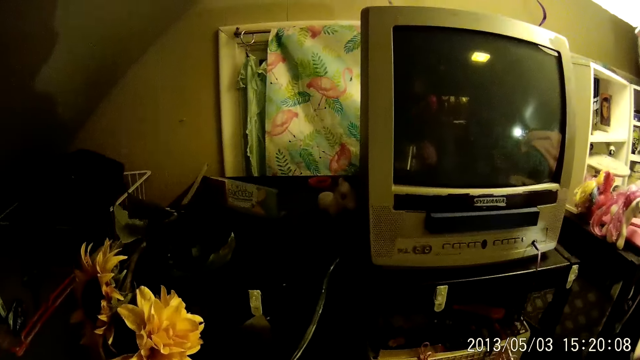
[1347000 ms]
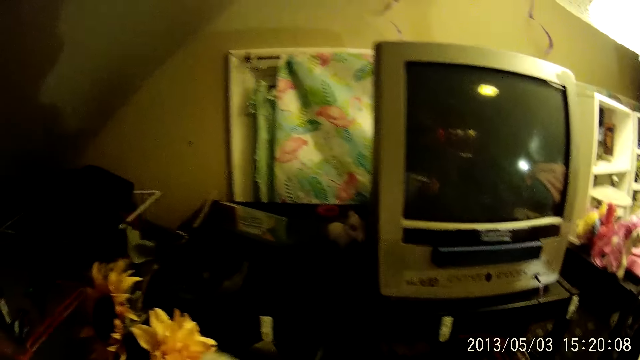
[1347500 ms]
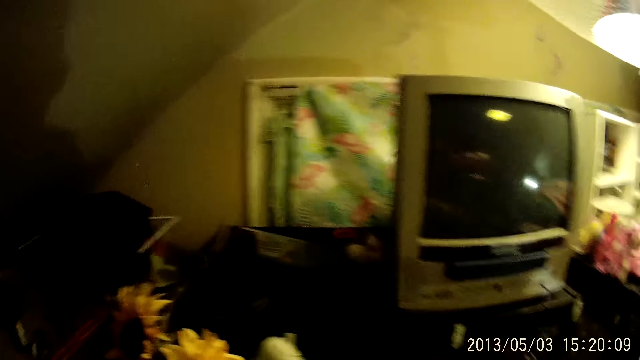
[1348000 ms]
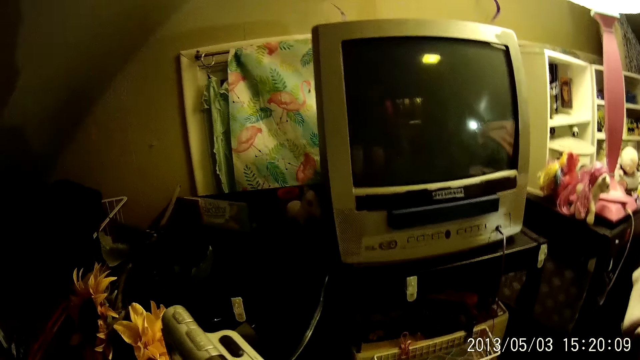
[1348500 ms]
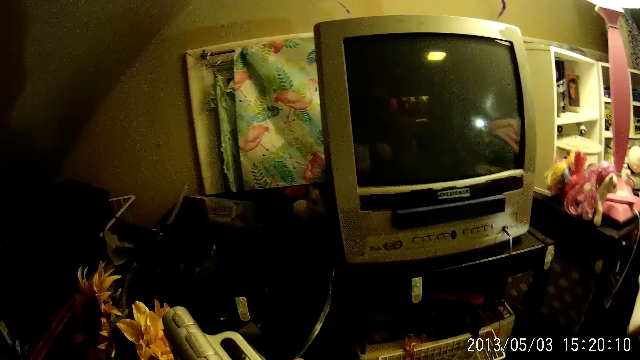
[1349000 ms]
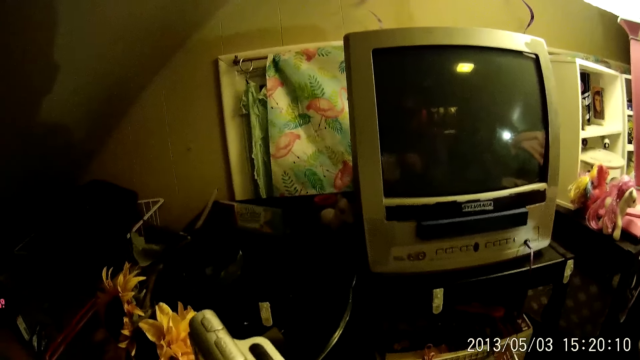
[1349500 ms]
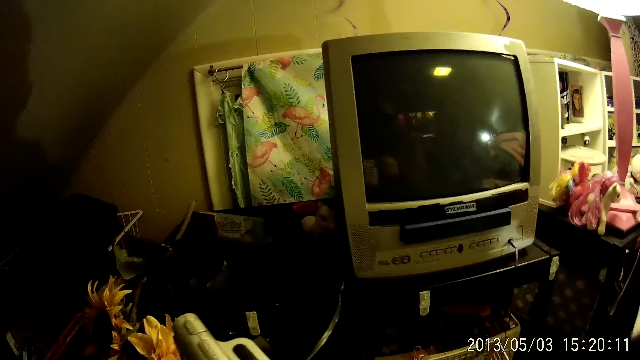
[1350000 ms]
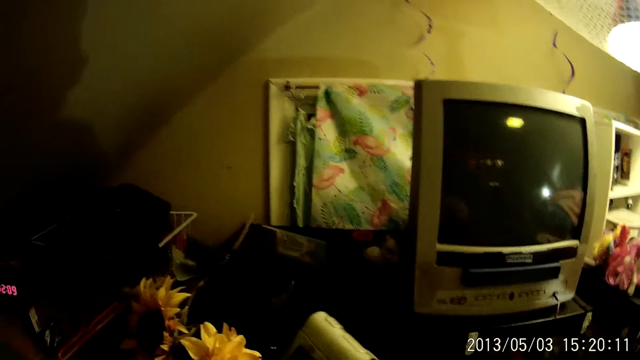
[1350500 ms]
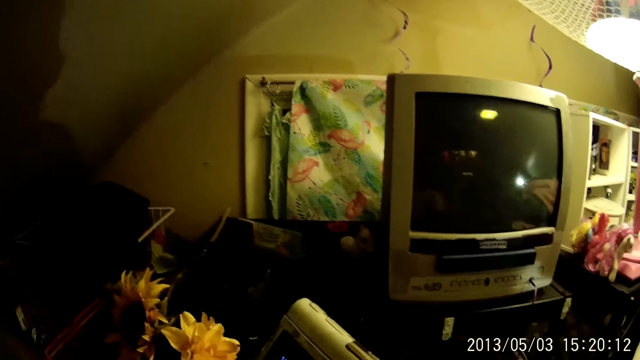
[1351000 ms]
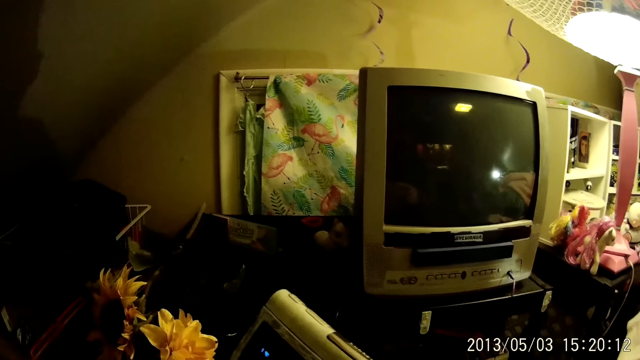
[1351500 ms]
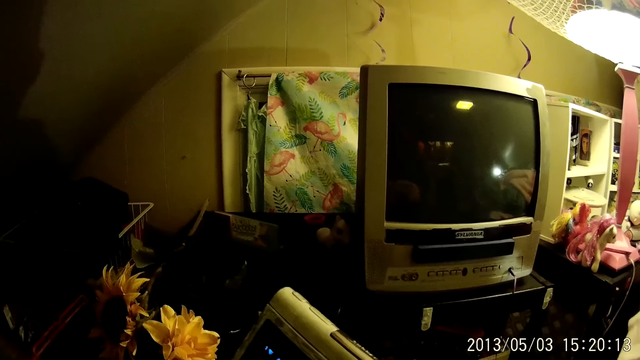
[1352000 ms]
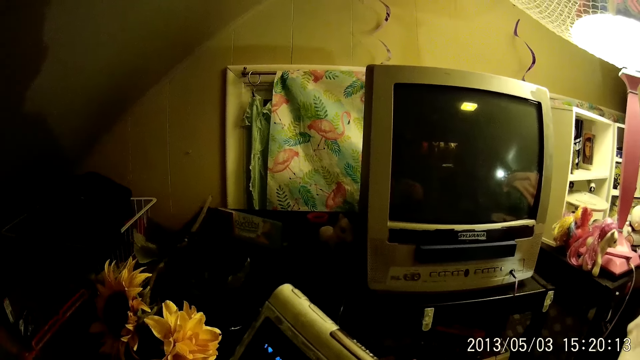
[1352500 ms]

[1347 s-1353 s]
The camera wearer holds the clock with both hands.

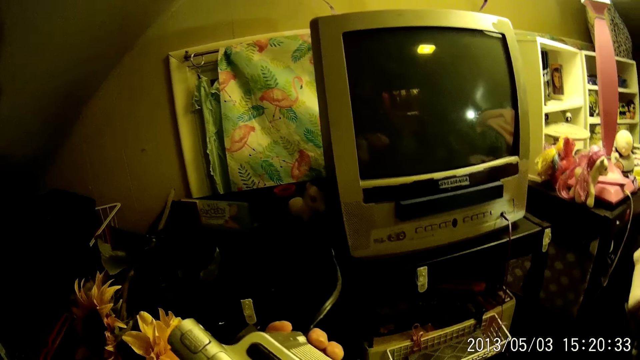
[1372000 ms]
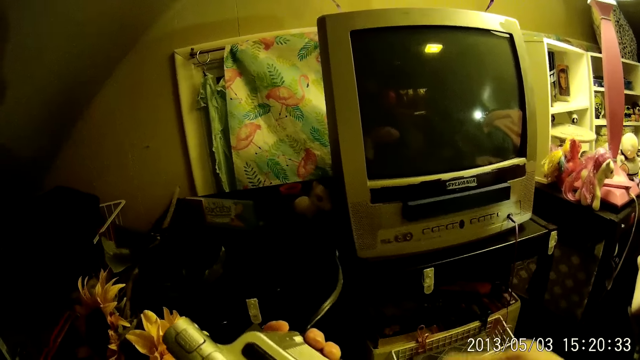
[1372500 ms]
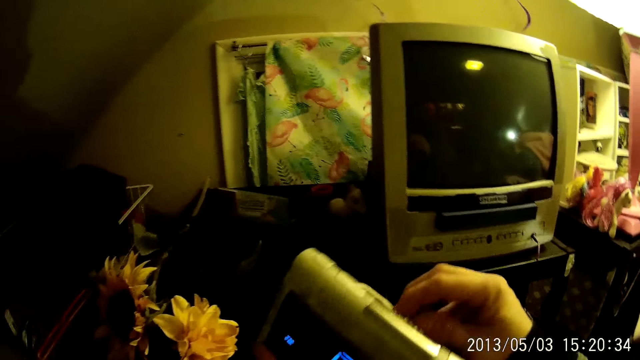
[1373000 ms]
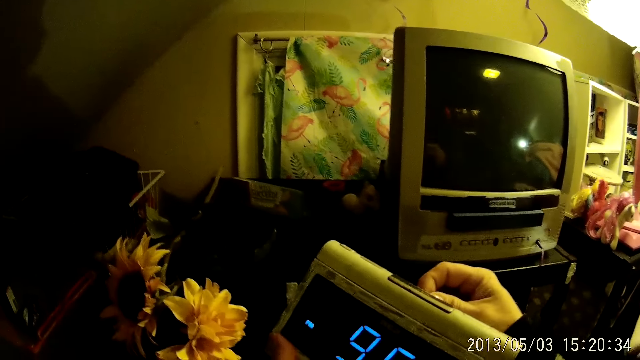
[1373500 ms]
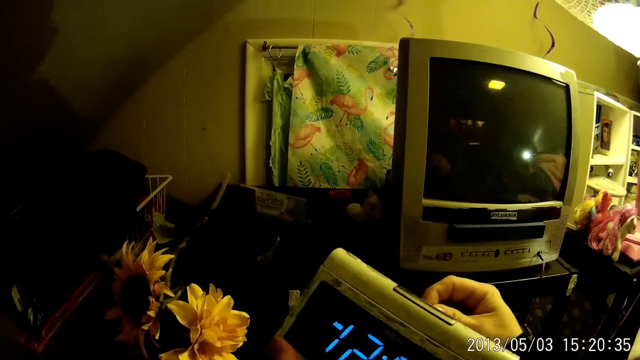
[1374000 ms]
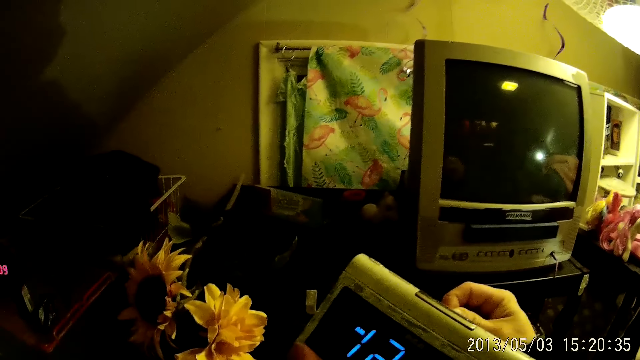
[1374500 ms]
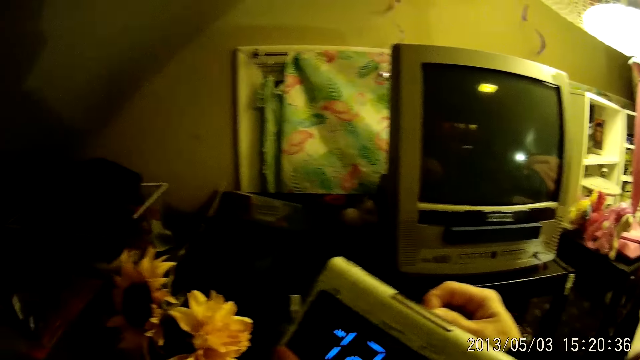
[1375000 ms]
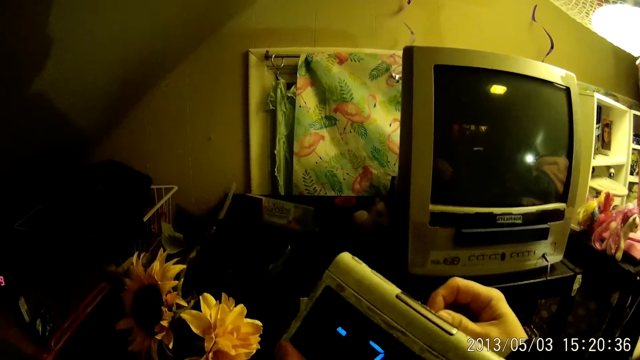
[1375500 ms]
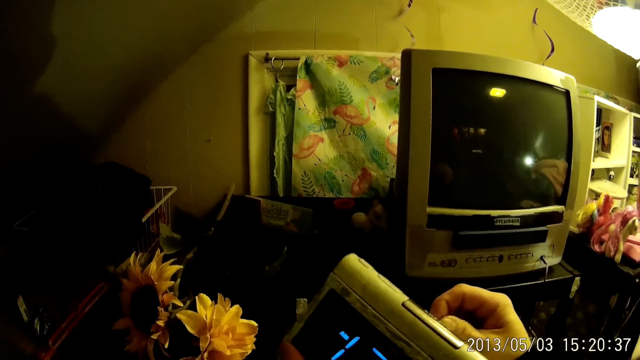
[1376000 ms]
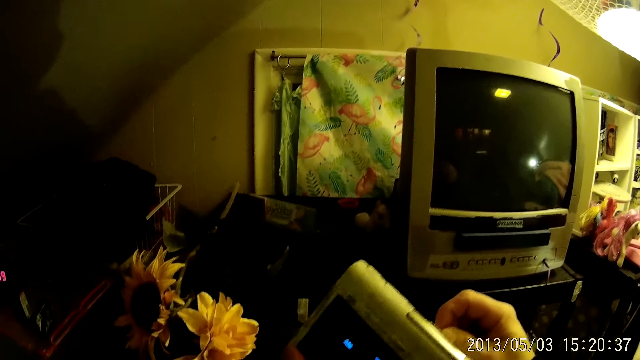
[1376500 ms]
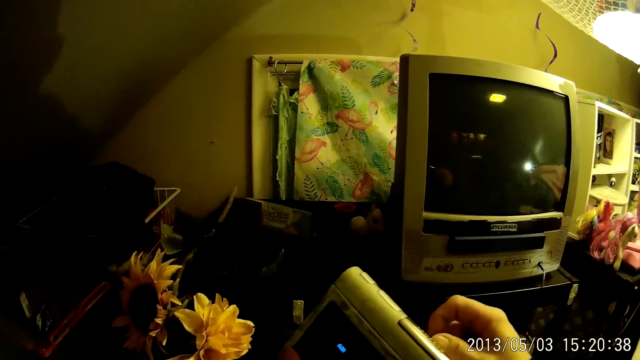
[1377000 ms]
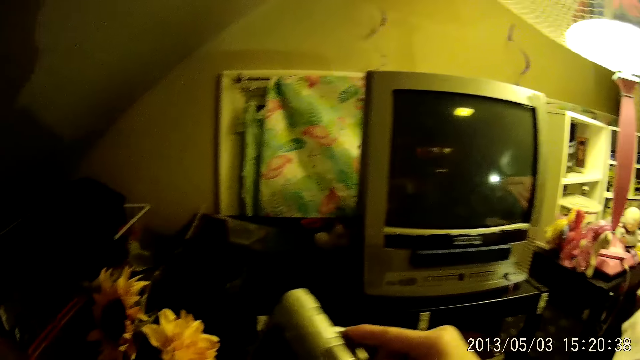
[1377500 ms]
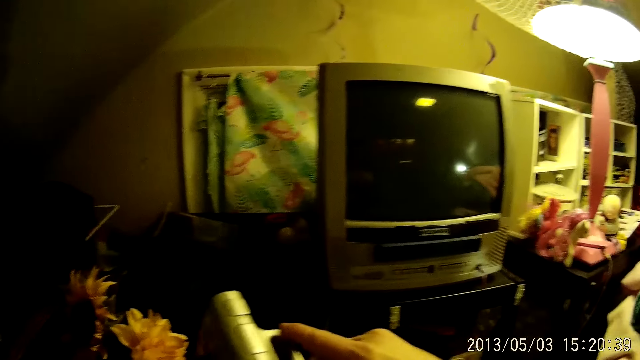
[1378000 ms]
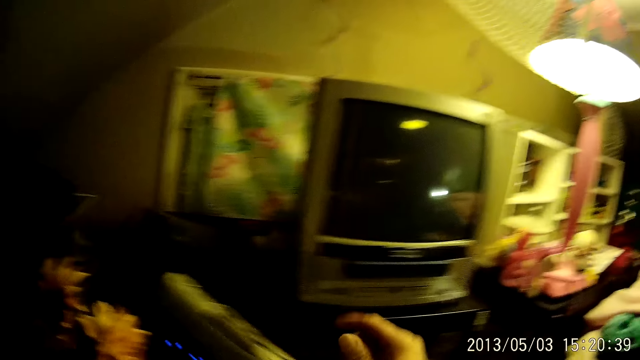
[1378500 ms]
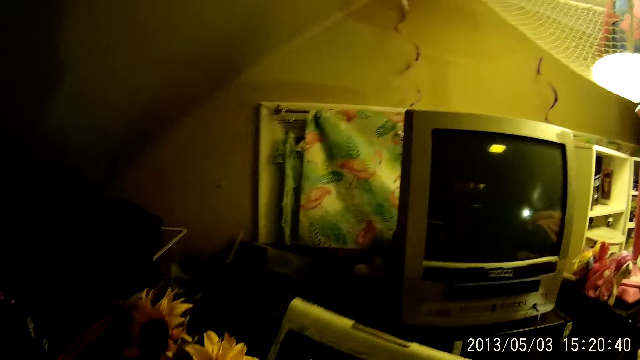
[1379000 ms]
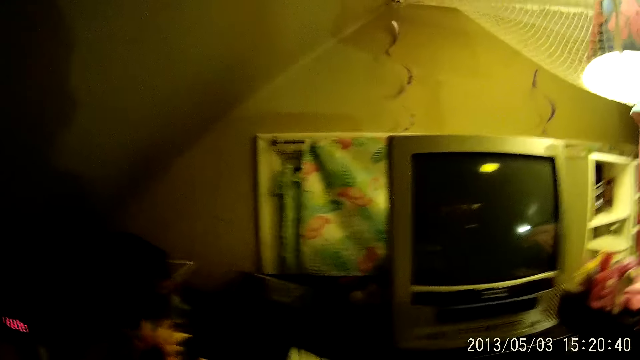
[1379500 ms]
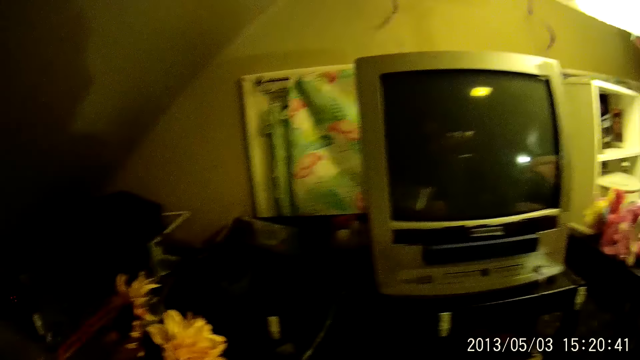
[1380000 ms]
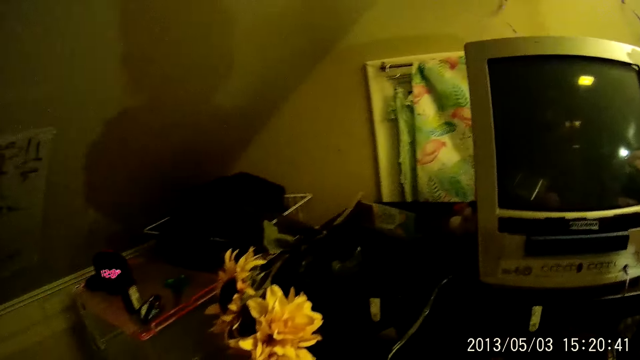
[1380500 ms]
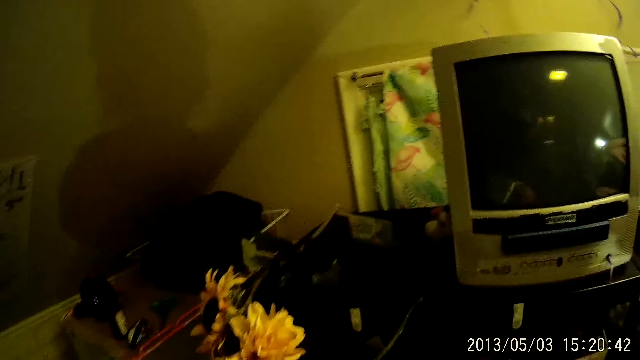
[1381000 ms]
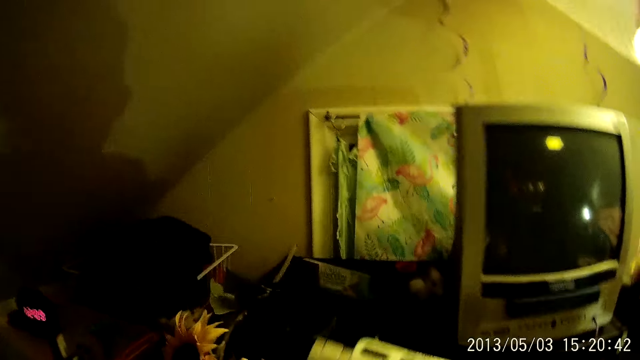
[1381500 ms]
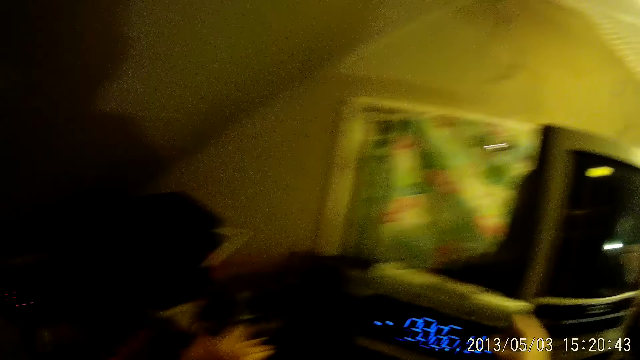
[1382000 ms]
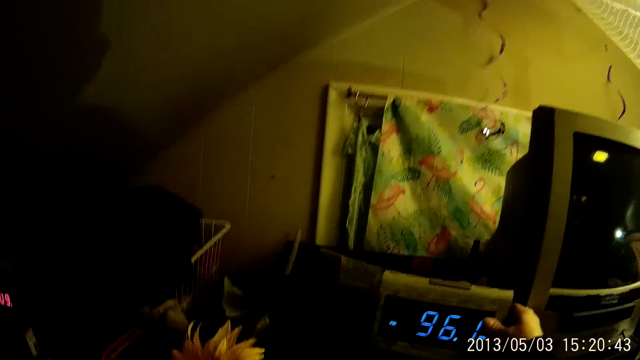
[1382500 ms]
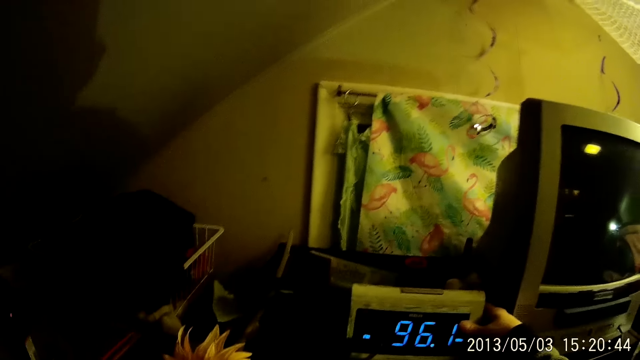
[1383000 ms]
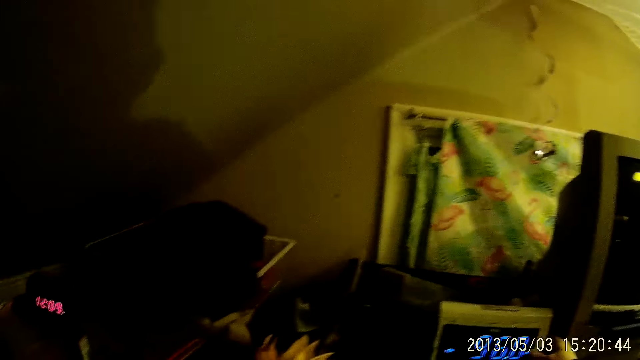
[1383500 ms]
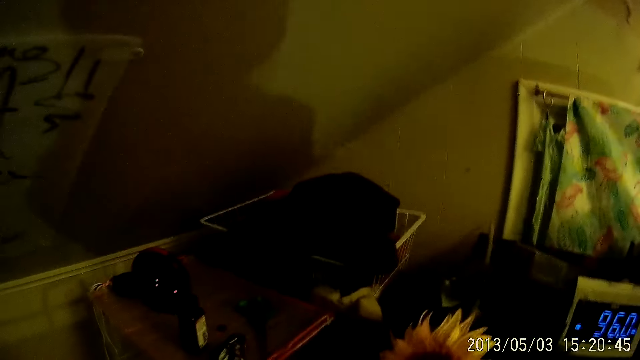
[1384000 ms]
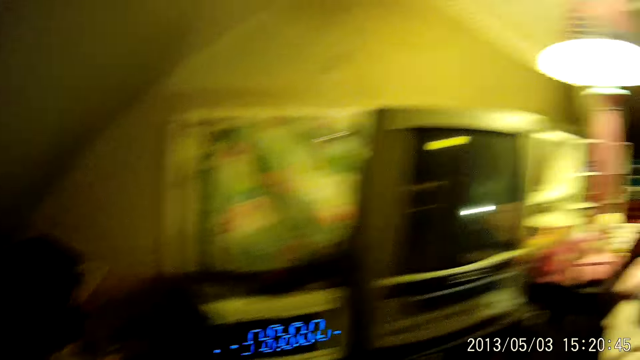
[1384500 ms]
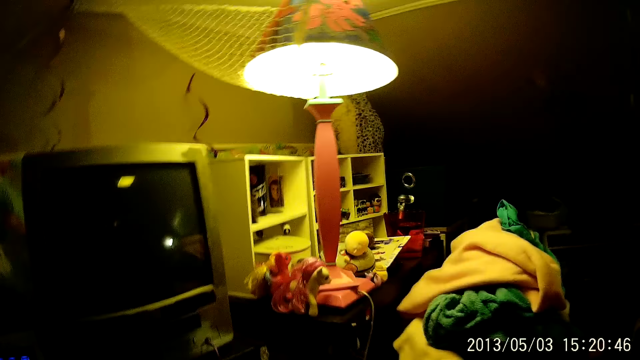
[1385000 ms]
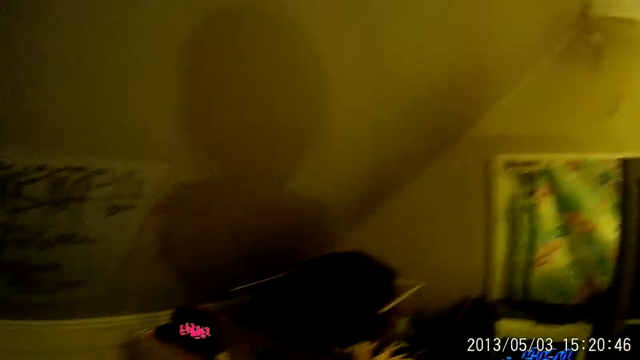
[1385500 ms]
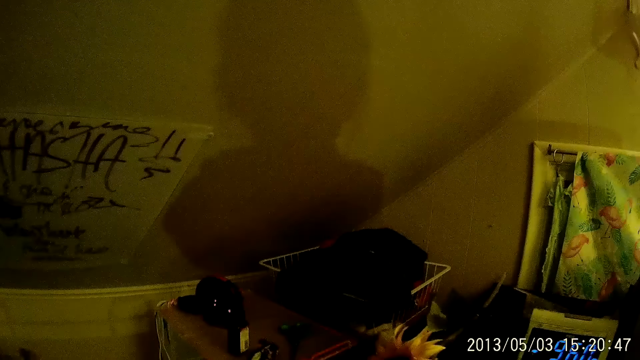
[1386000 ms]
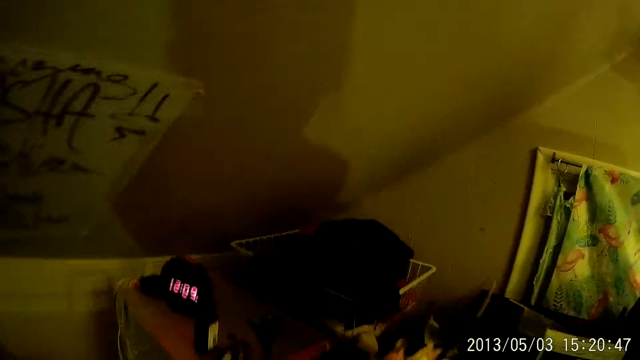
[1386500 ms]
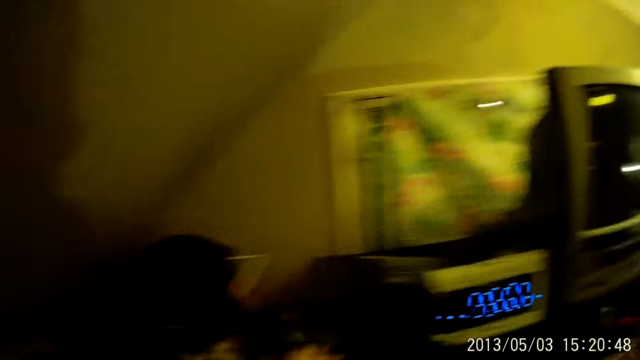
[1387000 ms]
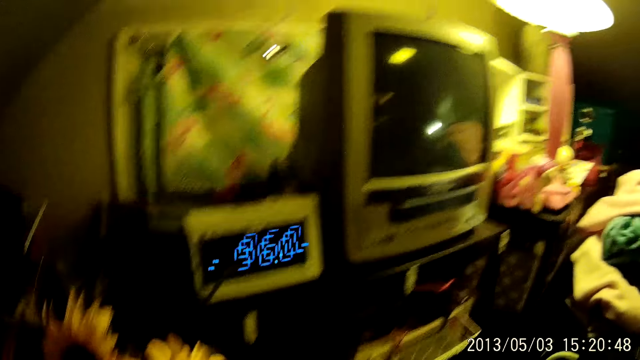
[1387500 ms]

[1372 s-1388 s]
The camera wearer operates the clock with her right hand. She drops the clock on a shelf with both hands.
